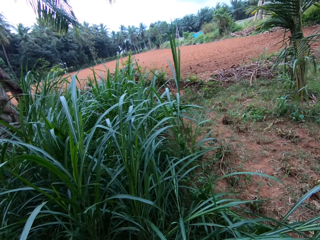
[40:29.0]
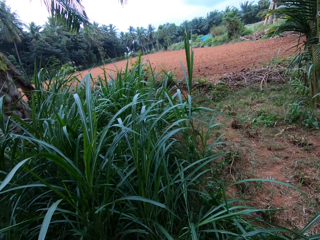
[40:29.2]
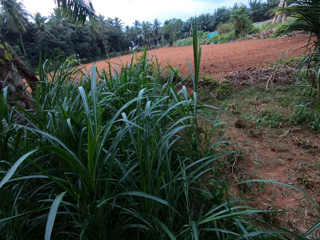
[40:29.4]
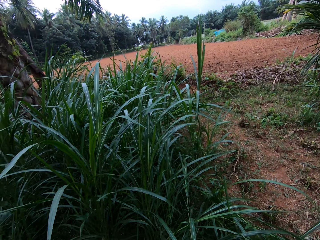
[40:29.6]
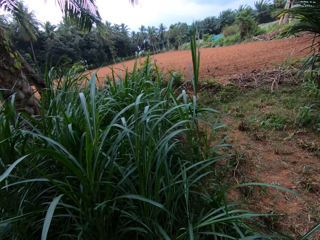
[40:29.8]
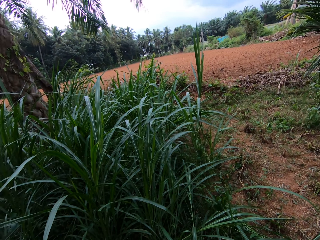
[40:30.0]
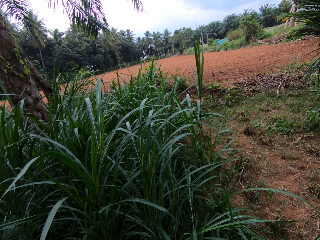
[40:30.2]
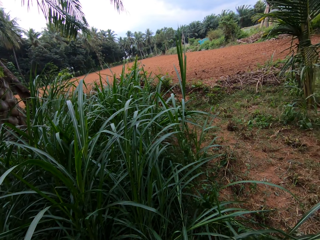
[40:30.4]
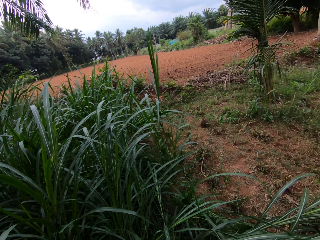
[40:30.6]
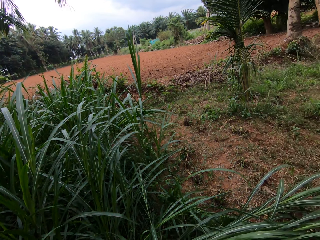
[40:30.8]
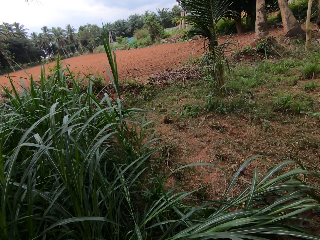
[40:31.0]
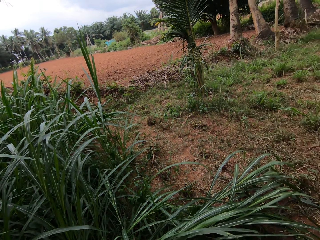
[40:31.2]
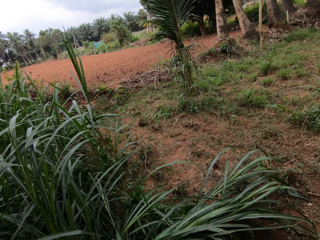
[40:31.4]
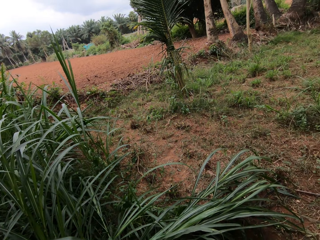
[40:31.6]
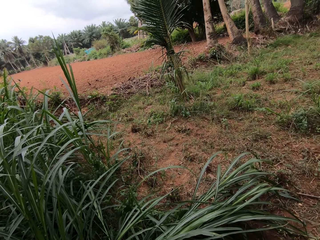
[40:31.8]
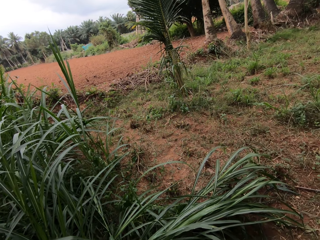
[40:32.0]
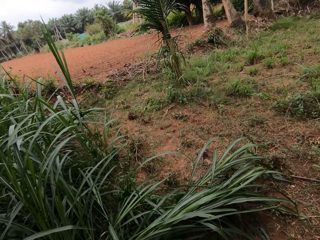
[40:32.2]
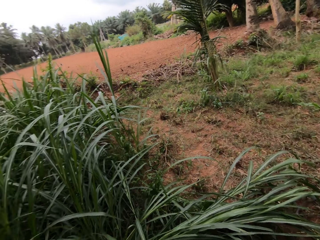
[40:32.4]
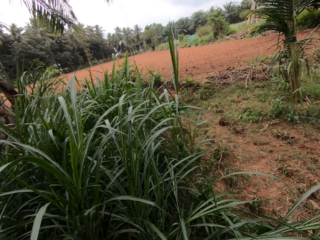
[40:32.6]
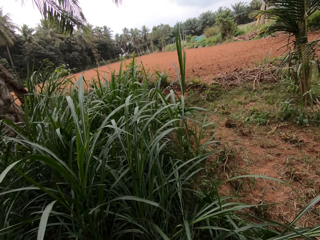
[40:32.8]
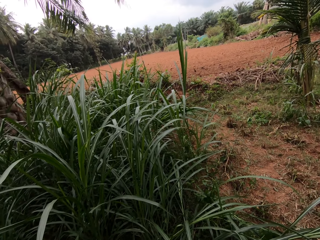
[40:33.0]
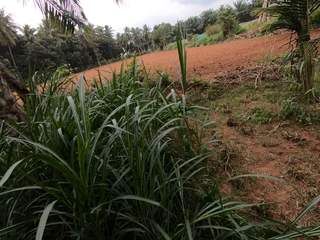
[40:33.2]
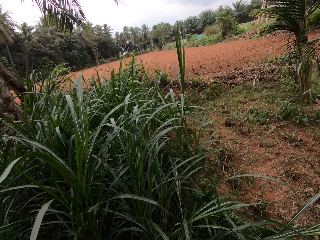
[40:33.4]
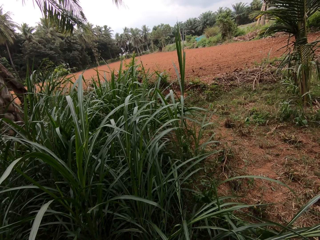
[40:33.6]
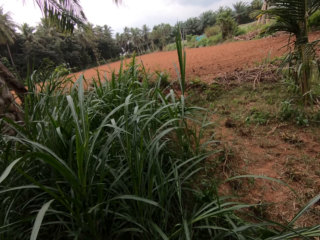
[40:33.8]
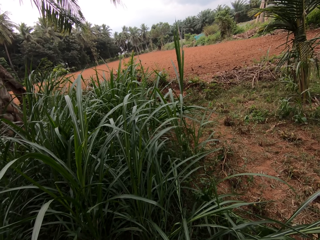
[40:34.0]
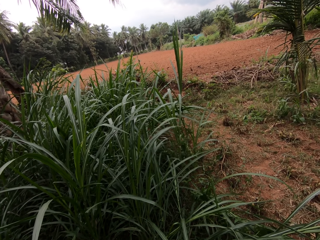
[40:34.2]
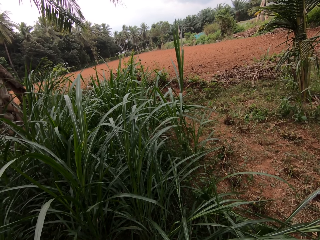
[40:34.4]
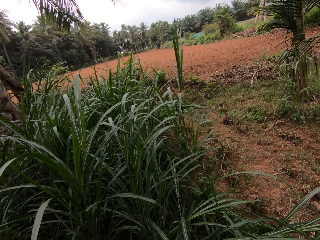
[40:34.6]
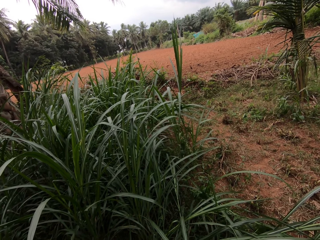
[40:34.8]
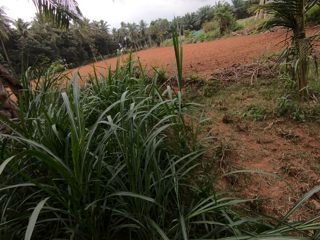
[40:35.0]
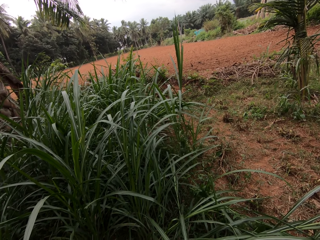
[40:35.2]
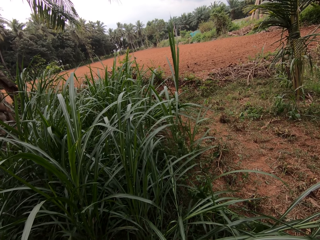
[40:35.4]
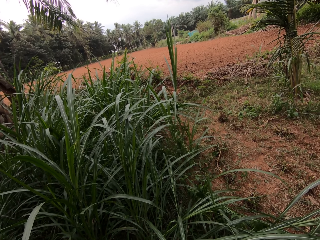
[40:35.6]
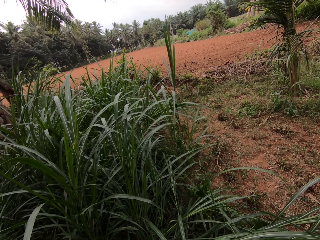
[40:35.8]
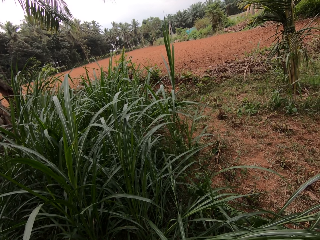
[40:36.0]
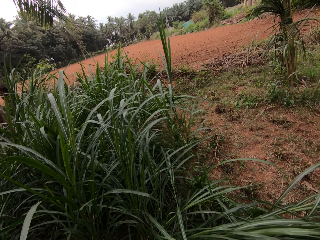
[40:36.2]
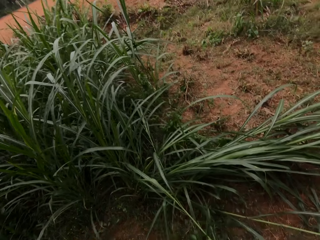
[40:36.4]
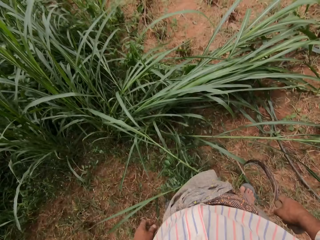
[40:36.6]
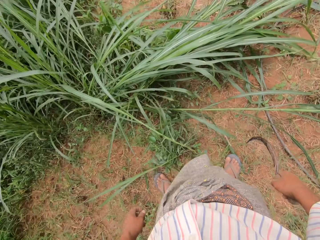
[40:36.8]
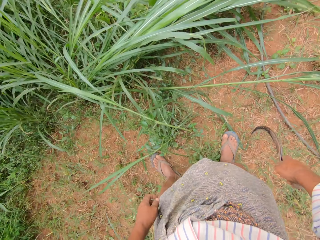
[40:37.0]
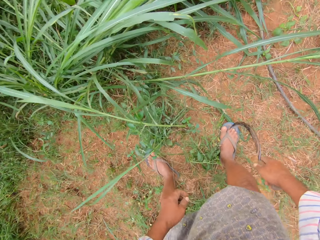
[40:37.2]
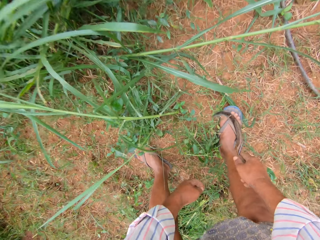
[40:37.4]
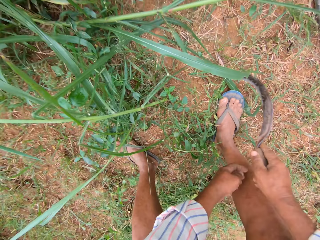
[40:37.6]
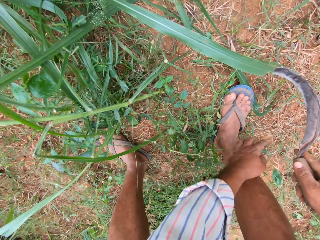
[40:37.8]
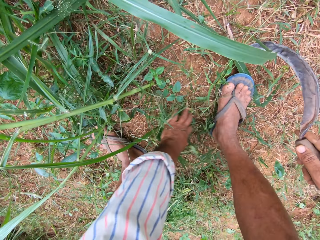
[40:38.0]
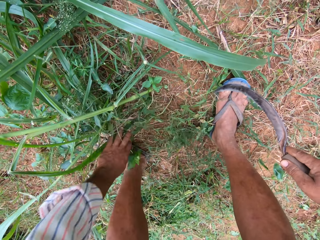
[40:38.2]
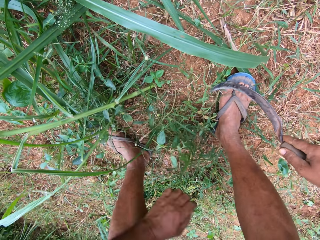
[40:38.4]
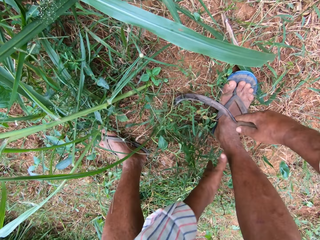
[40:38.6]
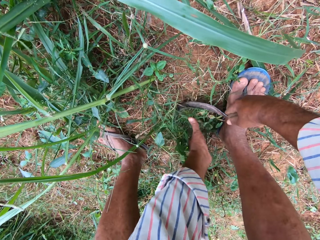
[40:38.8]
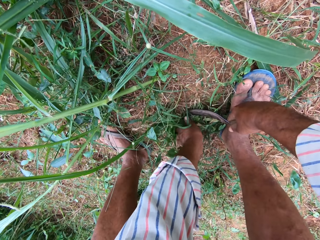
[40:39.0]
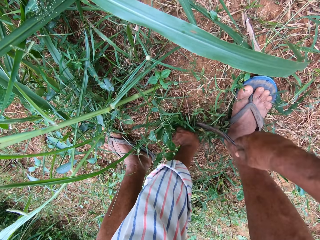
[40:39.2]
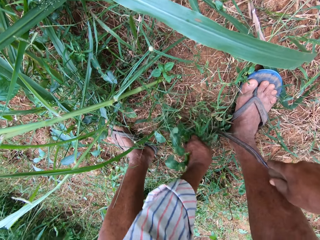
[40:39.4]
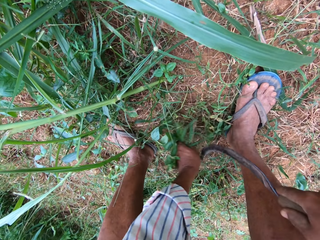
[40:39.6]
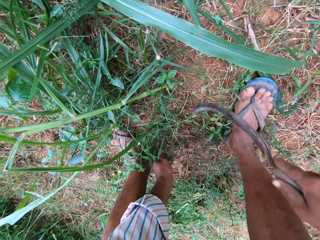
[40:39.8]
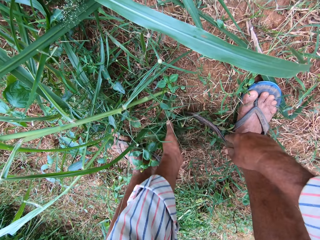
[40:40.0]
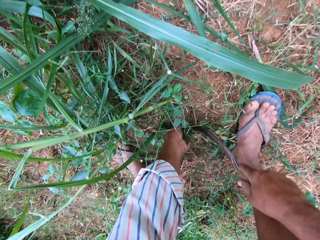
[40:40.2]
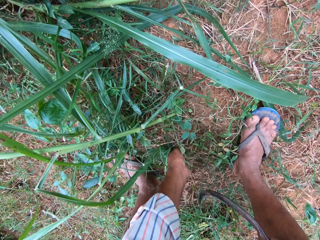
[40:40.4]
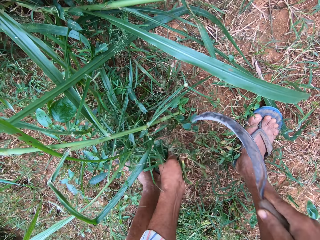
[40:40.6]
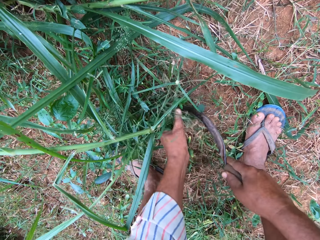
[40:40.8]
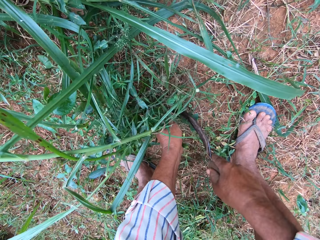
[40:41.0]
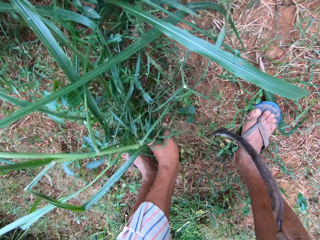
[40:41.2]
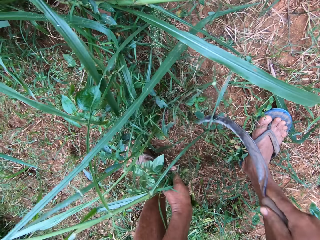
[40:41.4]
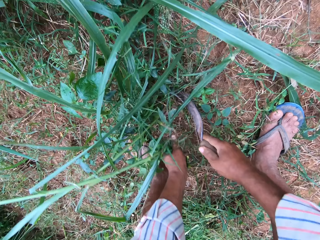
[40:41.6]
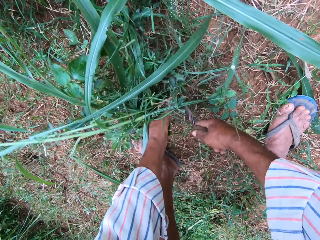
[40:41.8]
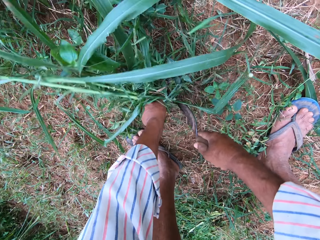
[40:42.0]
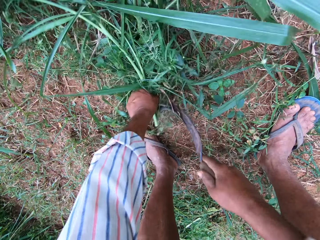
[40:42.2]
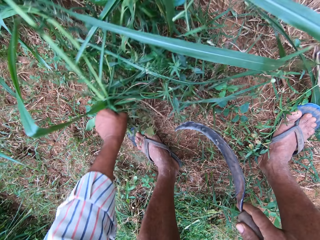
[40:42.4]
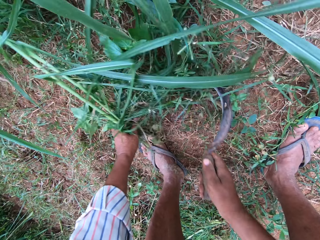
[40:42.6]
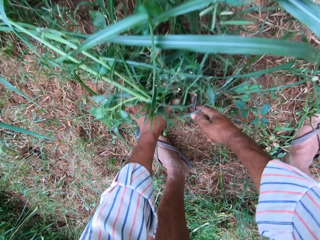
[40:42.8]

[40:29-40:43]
The camera wearer moves the grasses with his left hand. He holds the grasses with his left hand. He cuts the grasses with a sickle in his right hand.

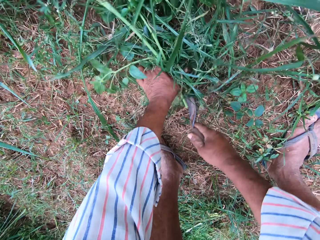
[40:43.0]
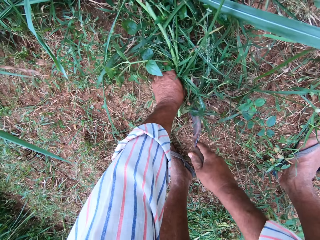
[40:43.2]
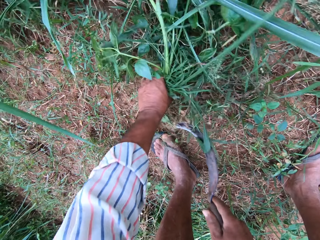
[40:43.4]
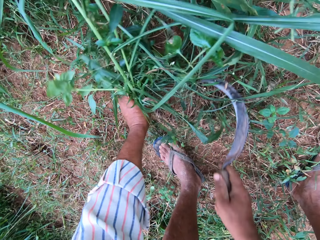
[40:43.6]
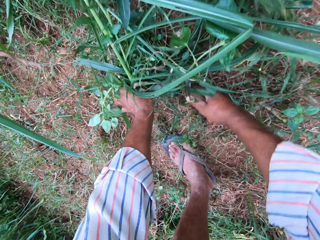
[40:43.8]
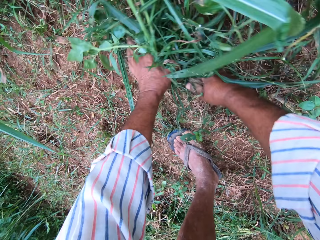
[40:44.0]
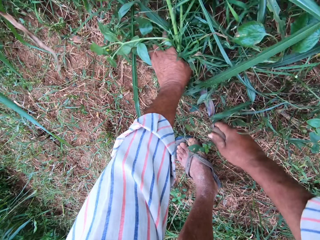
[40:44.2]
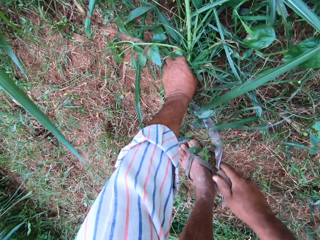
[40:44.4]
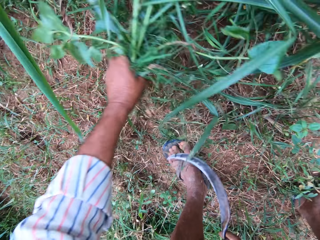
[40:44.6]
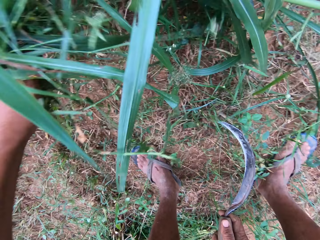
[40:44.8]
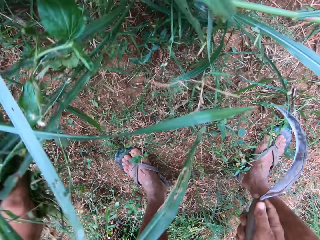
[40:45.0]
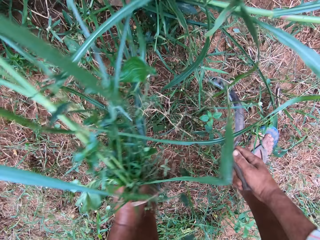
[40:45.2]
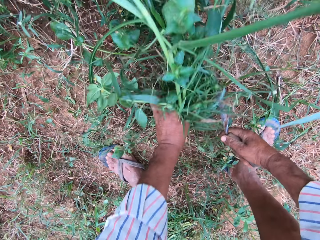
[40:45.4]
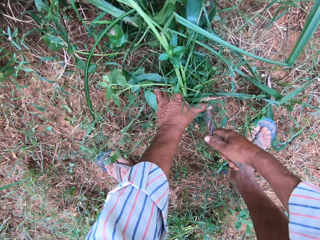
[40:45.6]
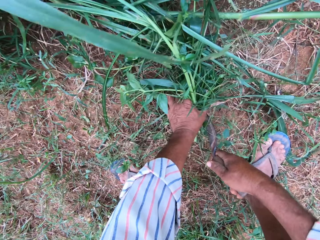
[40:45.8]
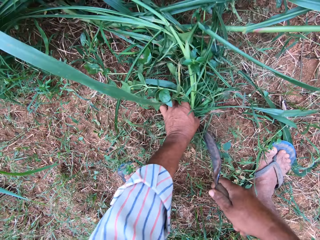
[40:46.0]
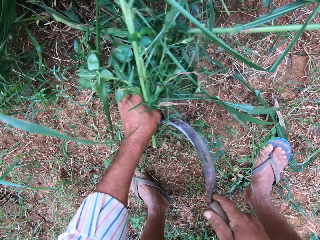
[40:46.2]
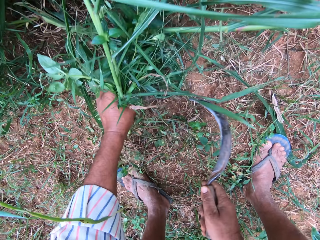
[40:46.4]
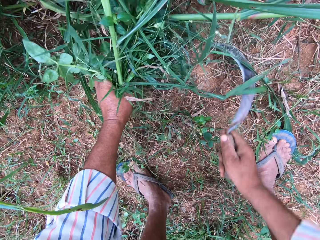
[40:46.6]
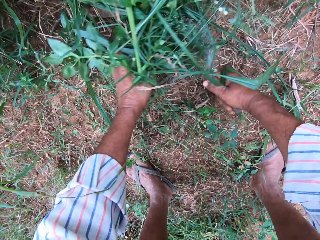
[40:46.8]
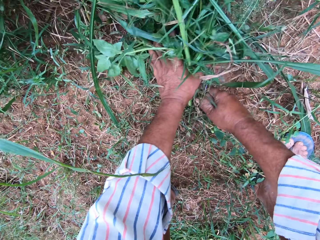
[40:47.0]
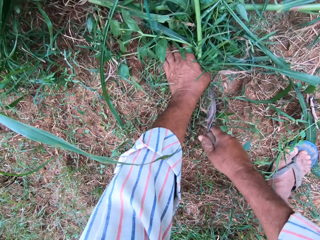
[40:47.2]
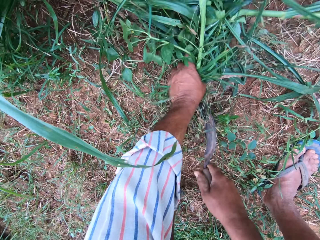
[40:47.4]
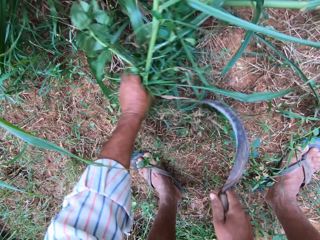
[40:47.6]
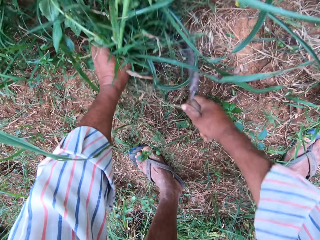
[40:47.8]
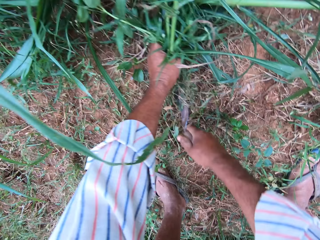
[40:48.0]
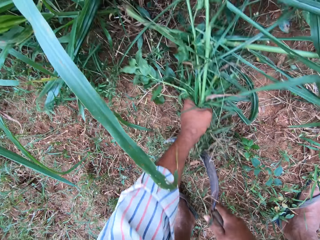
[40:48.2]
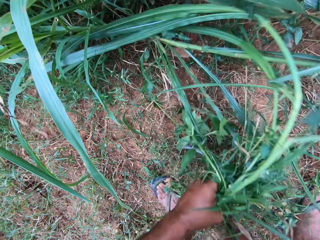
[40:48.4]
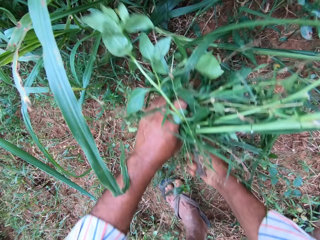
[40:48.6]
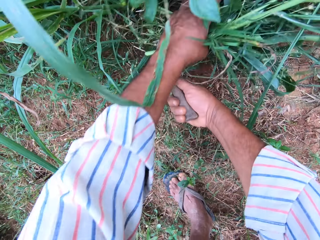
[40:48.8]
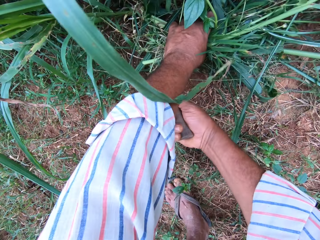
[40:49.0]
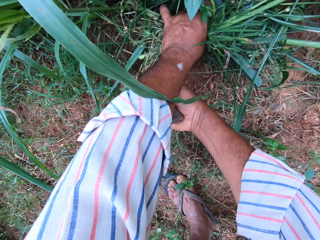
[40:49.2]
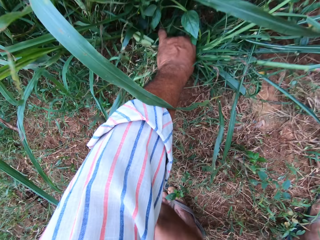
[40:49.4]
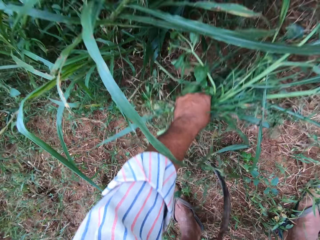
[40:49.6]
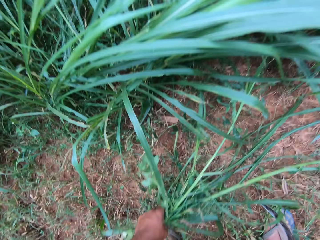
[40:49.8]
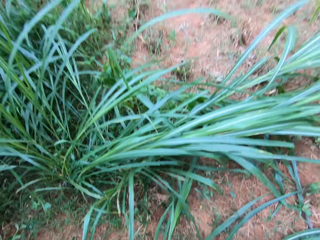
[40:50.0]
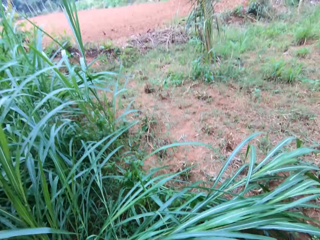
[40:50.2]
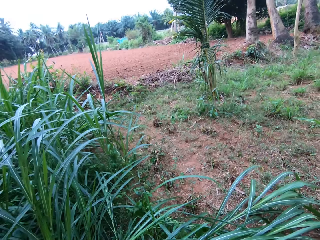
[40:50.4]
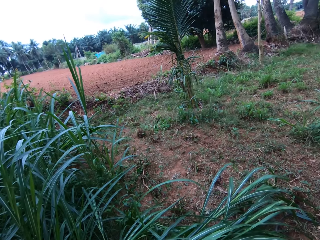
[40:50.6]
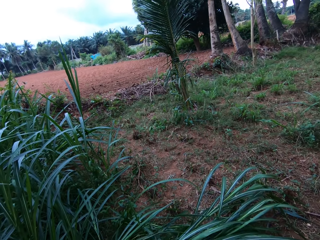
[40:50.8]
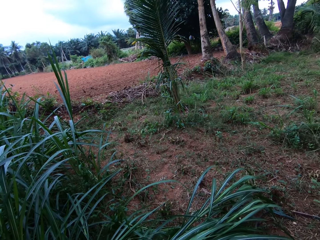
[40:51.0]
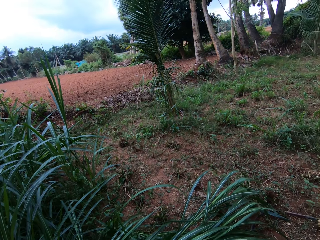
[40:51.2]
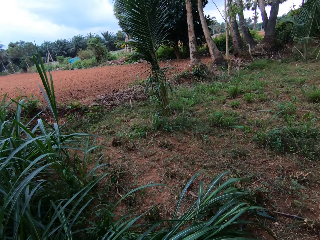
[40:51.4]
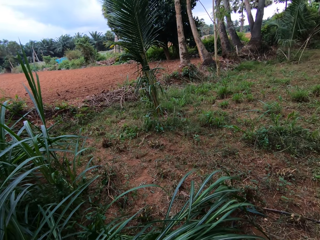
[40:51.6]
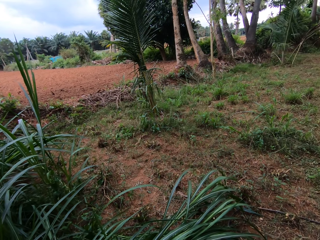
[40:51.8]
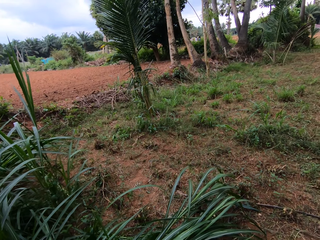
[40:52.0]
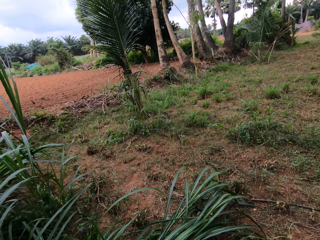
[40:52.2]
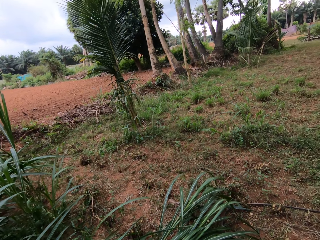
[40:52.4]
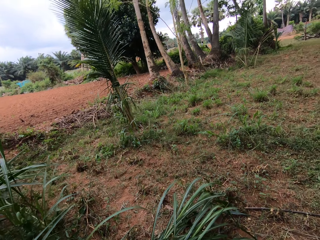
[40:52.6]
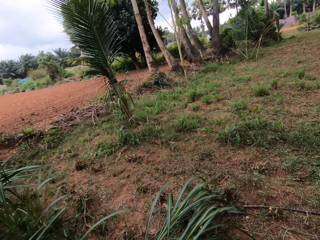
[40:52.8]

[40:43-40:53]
The camera wearer cuts the grass and holds the grass. They hold the grass again. They cut the grass. They cut the grass again. They hold the grass. They cut the grass and hold the grass. They stop cutting the grasses.
